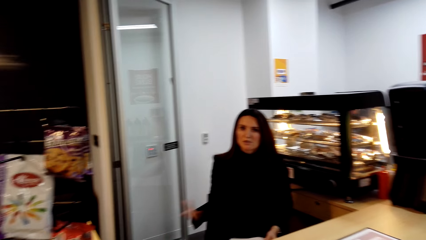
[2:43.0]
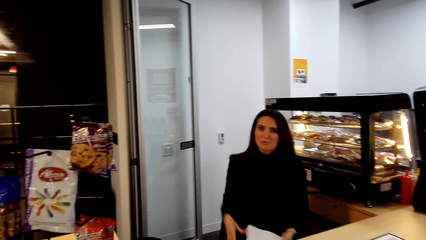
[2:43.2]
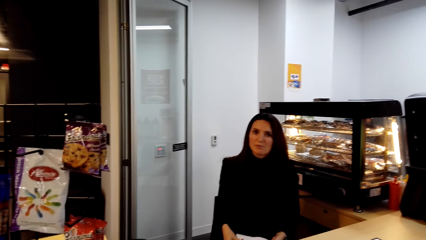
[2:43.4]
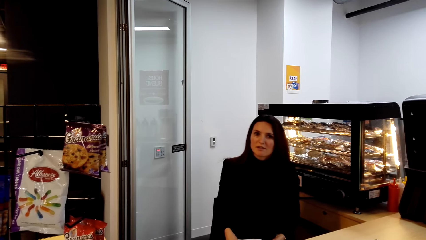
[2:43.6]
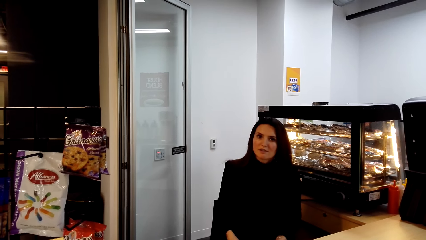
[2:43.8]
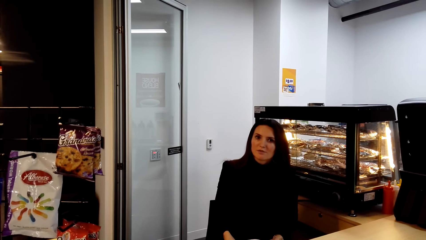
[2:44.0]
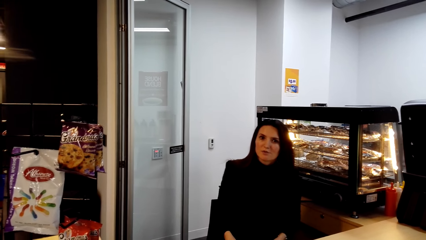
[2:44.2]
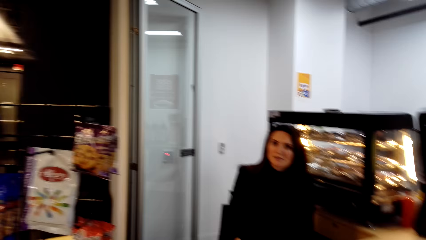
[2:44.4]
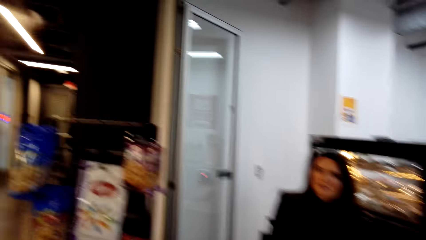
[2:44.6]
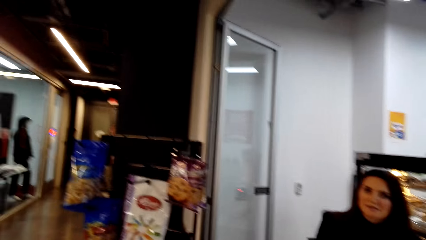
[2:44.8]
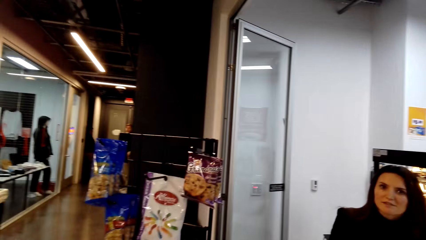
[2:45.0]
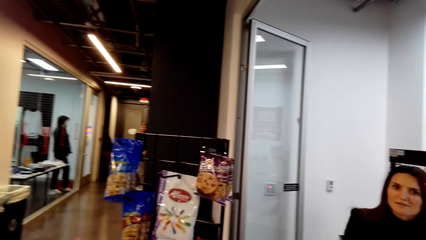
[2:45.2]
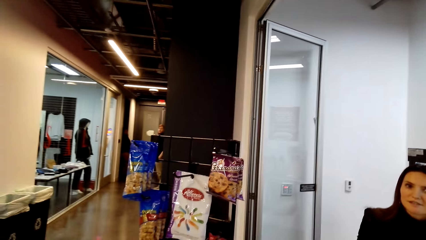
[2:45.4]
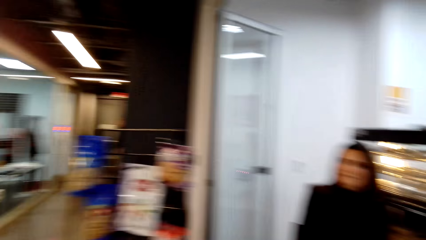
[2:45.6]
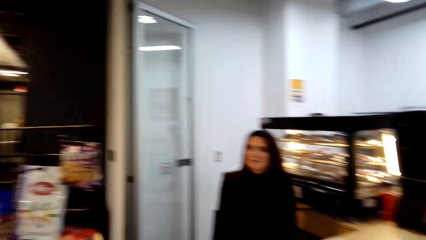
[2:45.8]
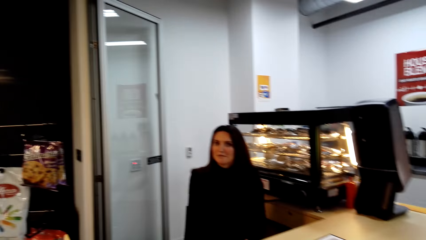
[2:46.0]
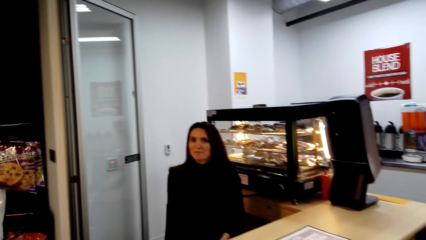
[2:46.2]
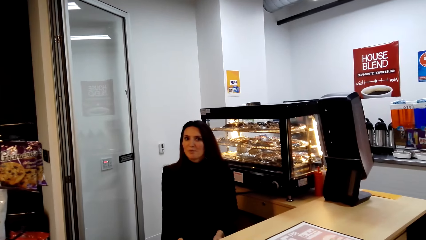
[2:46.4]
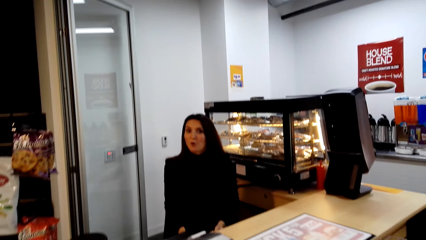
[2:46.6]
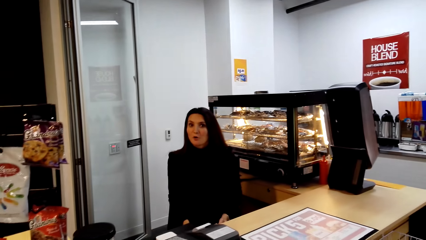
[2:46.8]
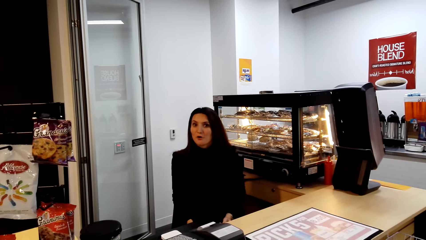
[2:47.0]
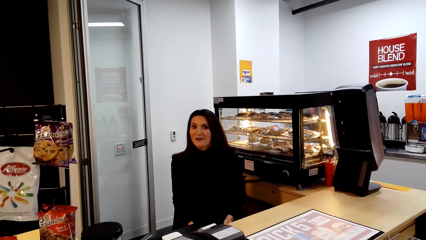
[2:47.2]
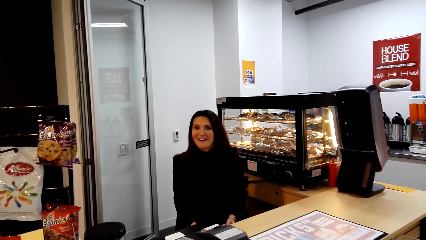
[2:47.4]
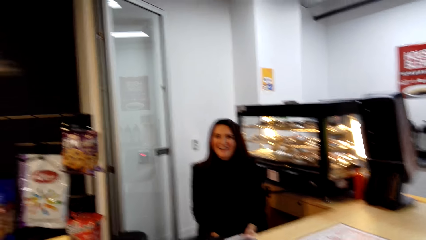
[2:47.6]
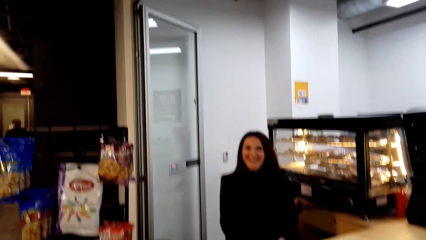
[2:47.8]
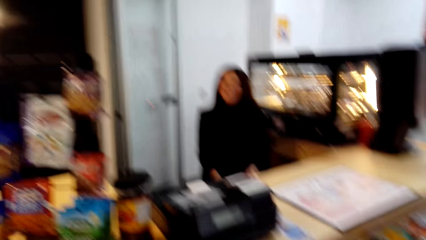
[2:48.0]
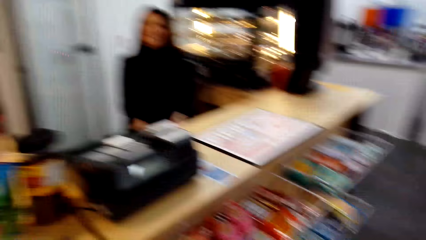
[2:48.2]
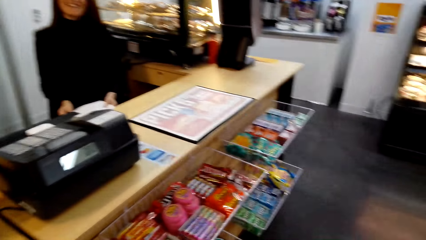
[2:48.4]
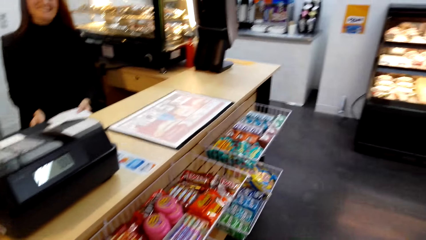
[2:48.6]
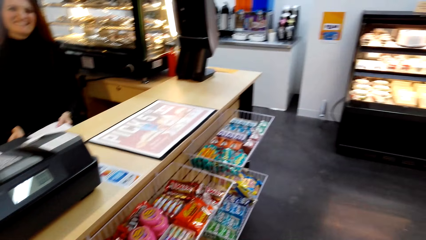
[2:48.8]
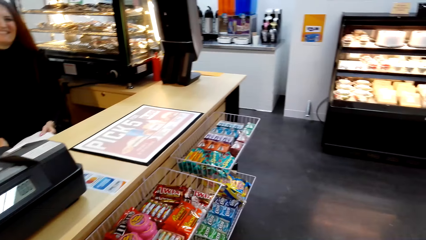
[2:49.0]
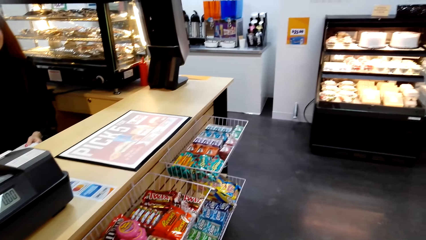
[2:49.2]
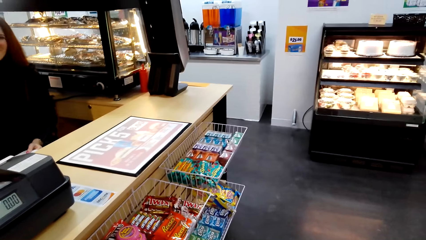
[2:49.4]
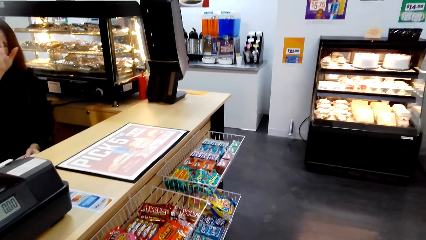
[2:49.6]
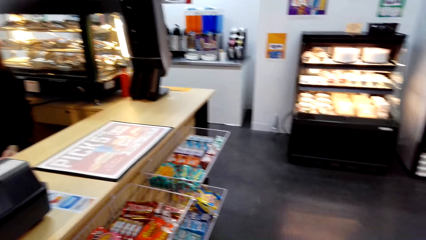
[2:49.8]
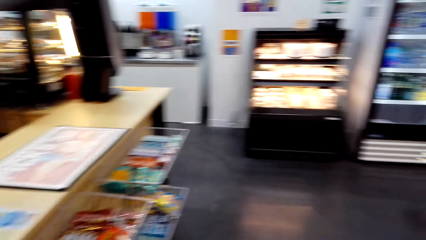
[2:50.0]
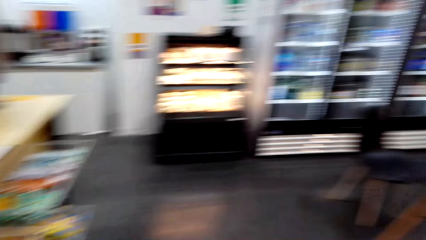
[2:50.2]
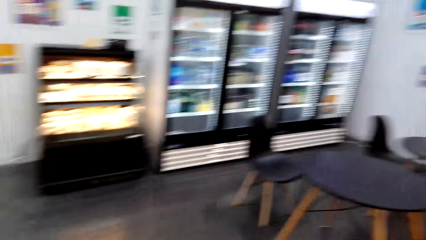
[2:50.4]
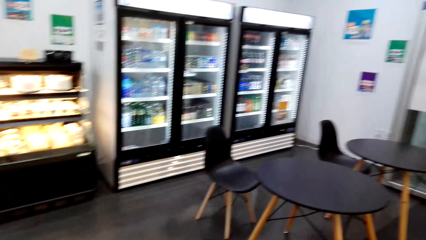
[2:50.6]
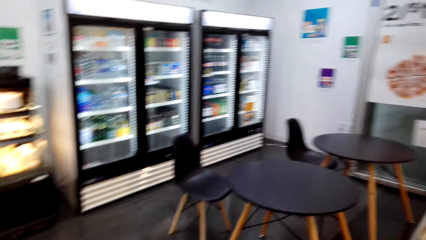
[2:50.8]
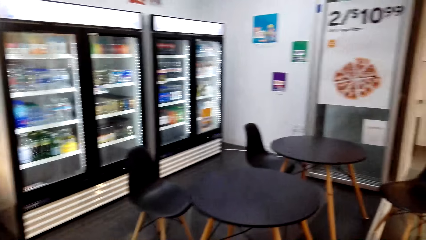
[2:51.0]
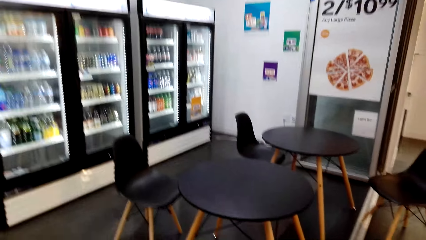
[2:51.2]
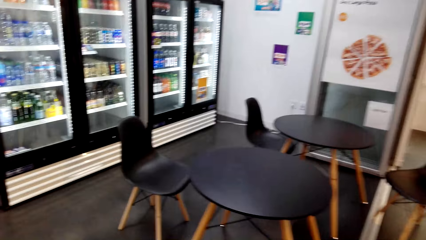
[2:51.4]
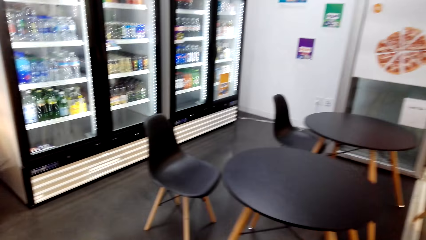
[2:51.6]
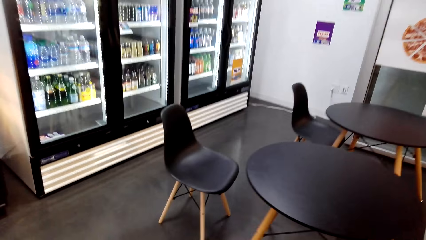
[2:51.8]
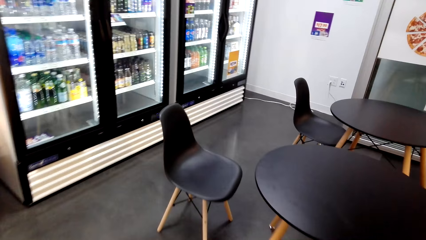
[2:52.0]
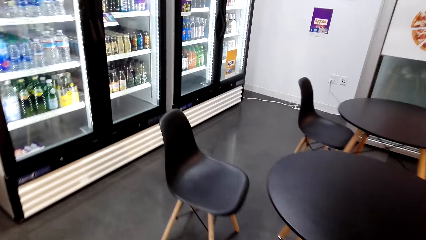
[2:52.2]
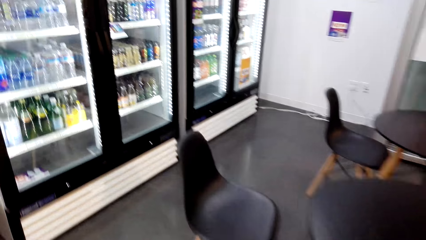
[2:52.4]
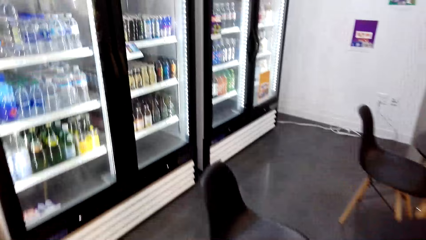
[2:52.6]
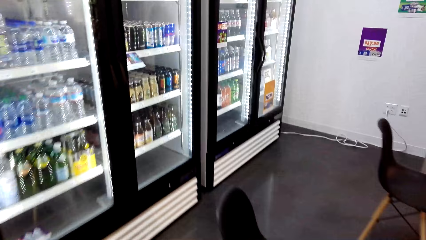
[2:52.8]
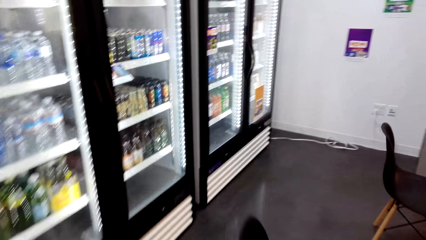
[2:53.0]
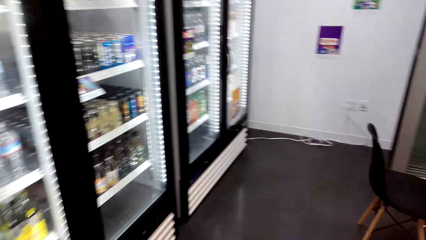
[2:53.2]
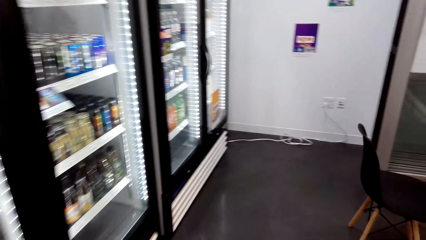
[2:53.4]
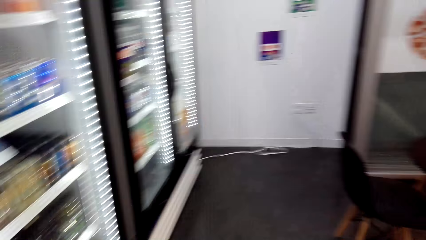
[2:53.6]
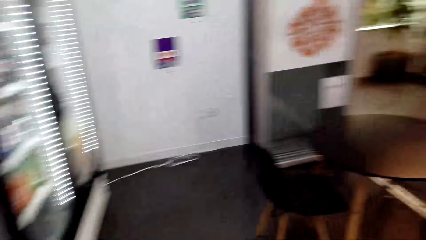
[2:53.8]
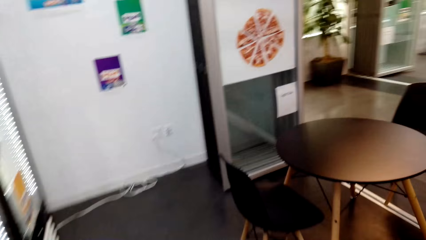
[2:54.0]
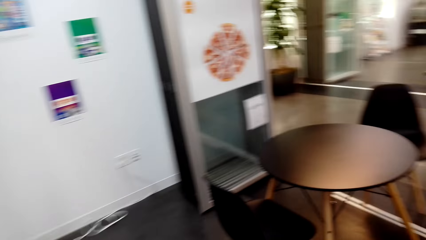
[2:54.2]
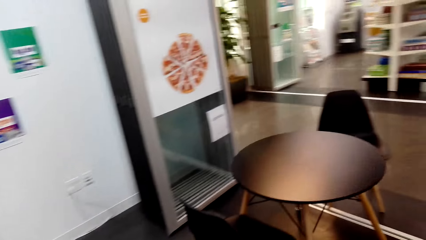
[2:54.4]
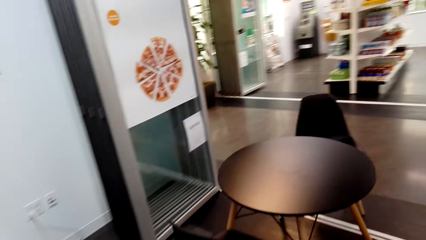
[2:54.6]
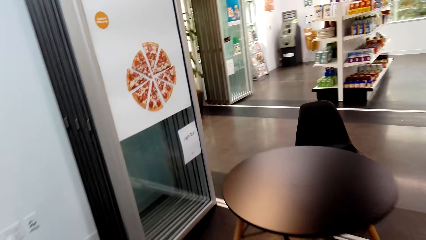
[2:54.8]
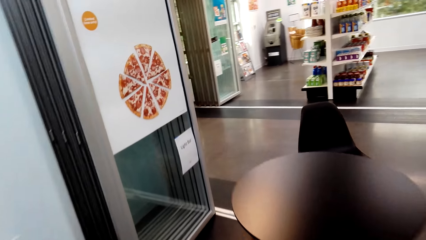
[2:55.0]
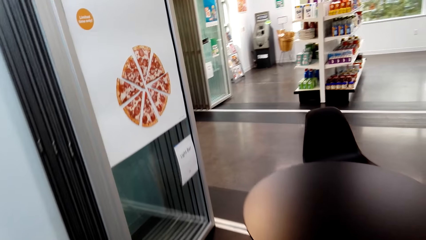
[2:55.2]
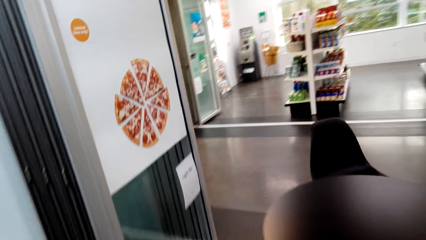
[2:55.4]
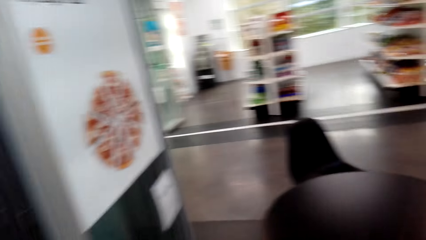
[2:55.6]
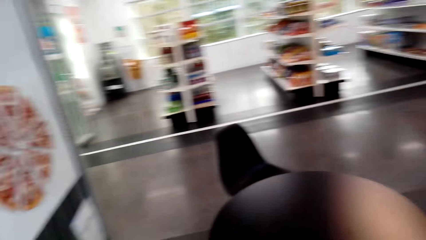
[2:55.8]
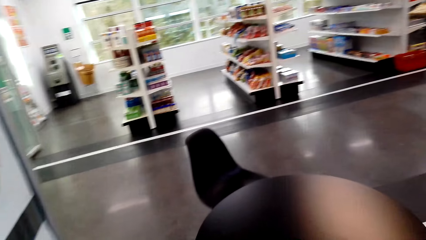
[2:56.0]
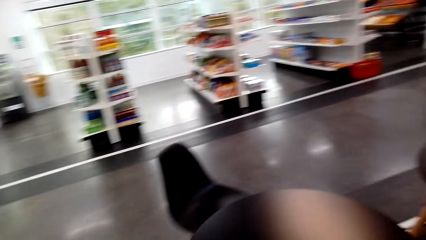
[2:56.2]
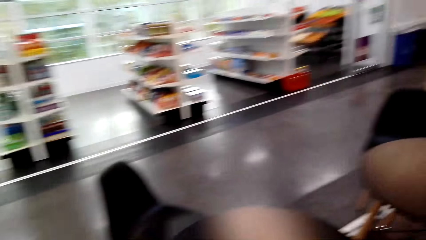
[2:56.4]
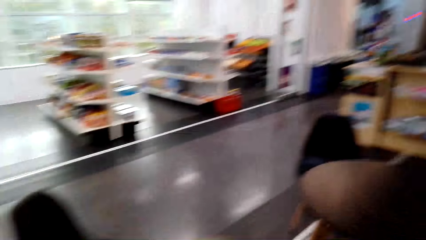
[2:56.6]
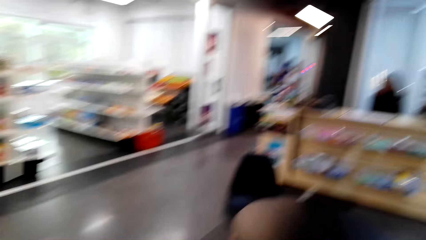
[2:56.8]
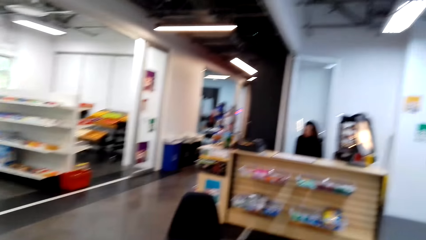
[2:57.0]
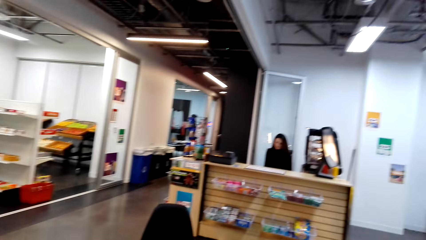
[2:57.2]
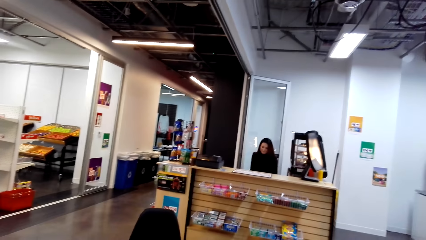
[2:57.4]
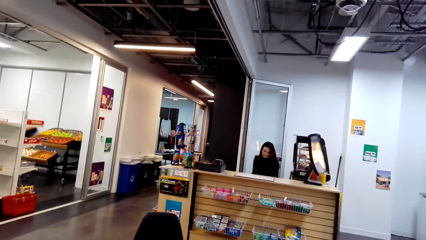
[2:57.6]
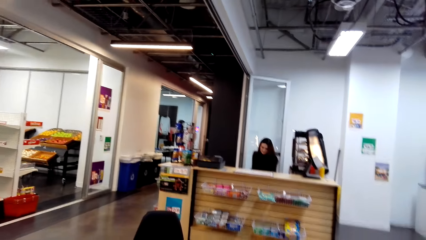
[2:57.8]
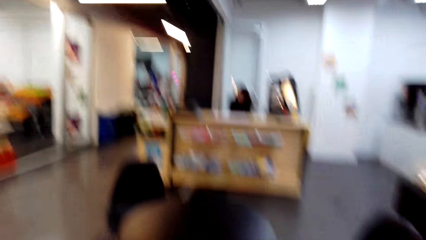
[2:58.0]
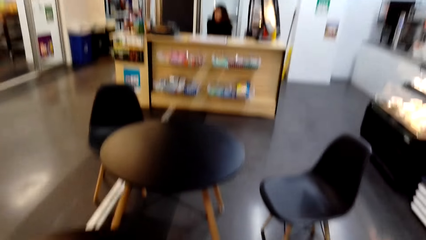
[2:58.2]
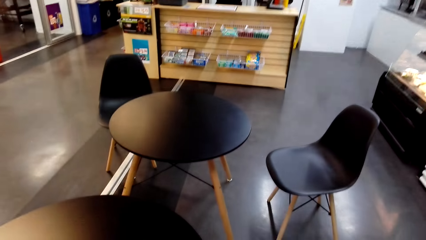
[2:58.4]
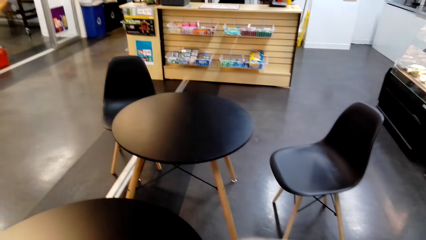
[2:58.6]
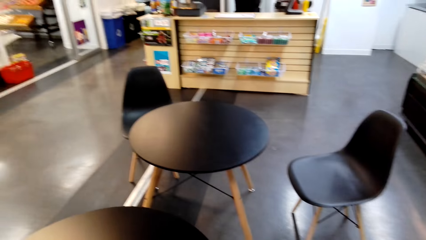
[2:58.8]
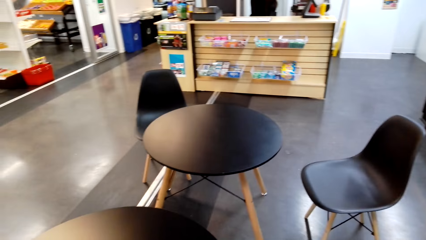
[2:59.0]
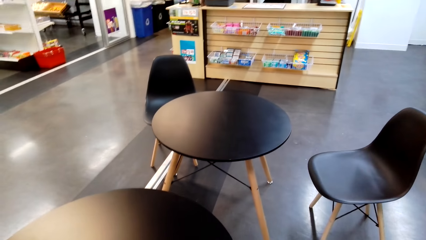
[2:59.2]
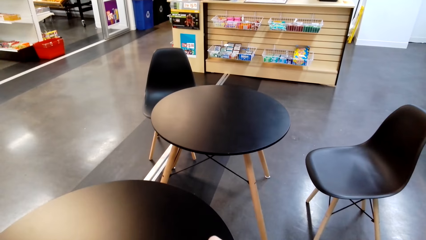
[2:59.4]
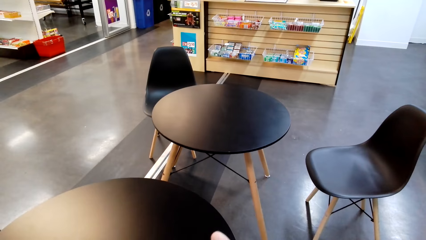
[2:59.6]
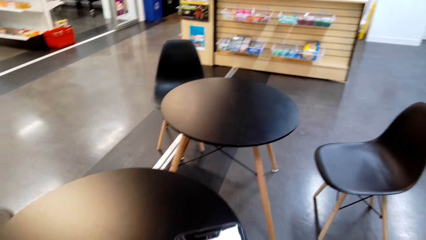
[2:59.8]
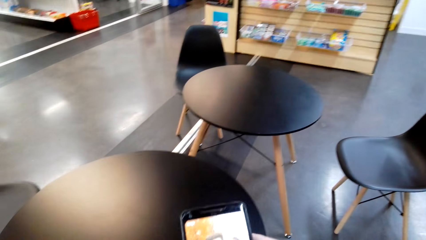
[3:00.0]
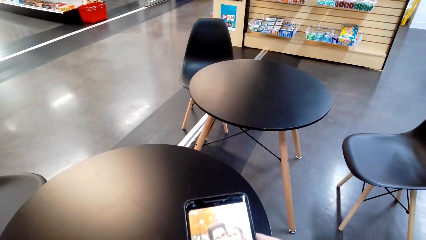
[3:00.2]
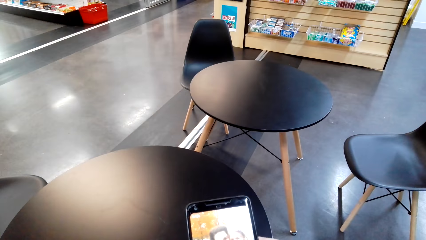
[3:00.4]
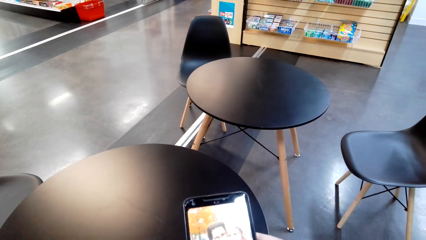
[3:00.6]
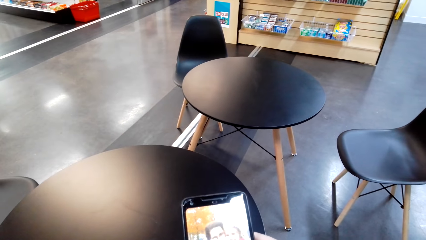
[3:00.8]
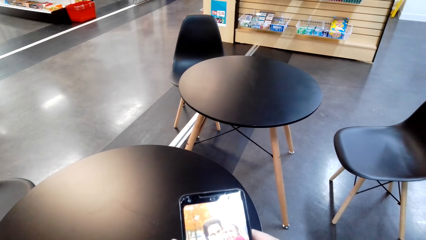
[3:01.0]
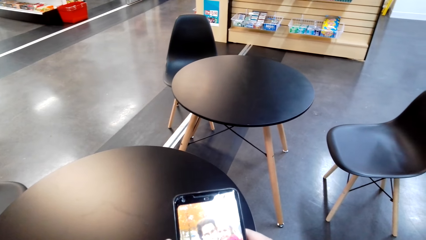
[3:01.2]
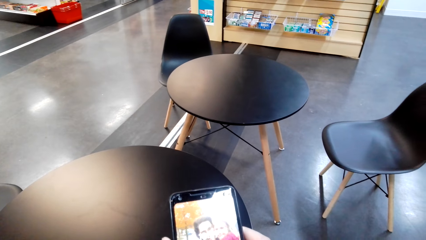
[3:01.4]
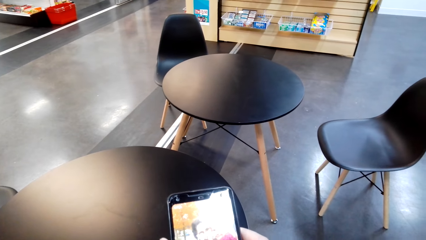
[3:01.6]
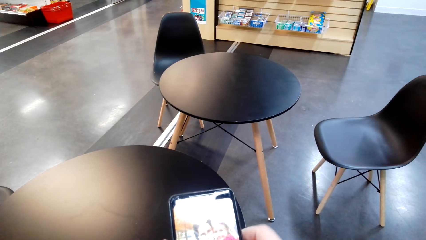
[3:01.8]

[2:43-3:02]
The lady moves her hands. The lady laughs. The camera wearer speaks to the lady. They walk to the chair in the store. They sit on the chair. They pull the chair. They operate the phone.
